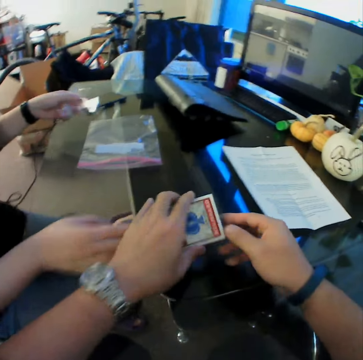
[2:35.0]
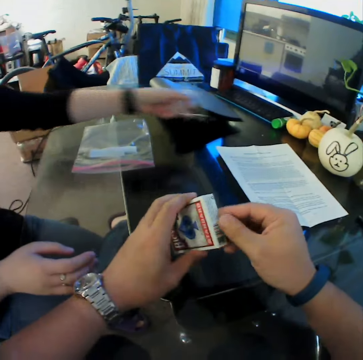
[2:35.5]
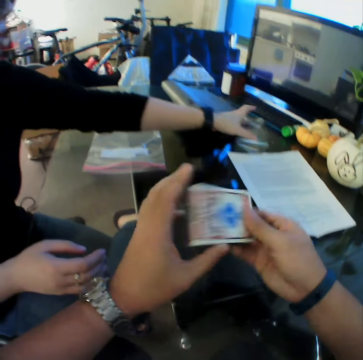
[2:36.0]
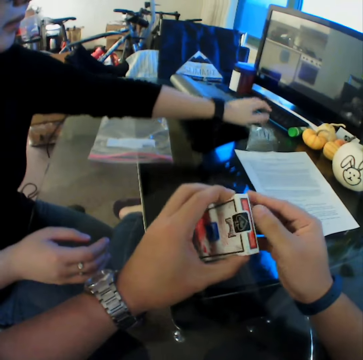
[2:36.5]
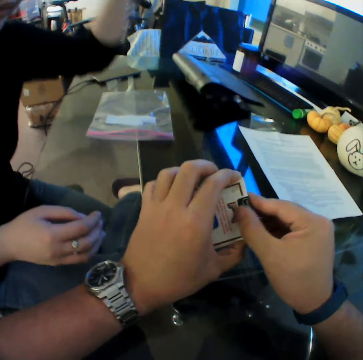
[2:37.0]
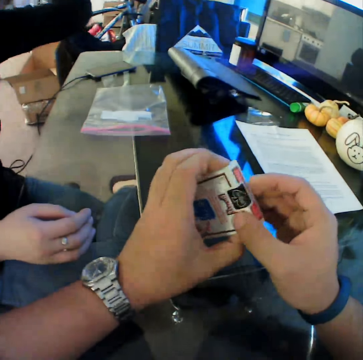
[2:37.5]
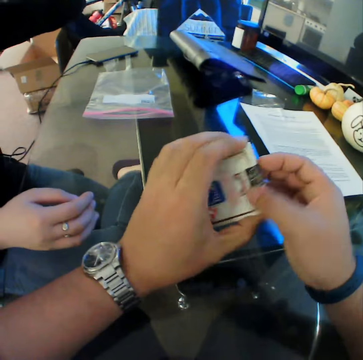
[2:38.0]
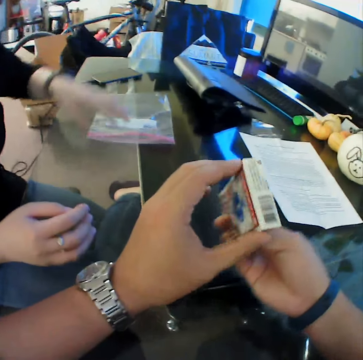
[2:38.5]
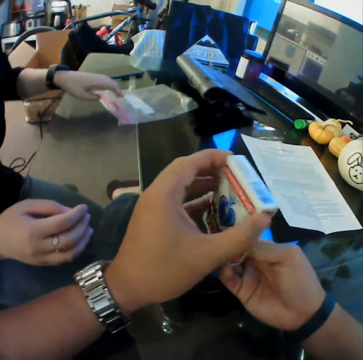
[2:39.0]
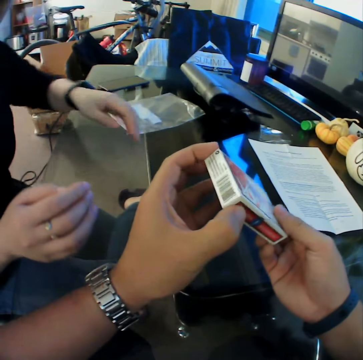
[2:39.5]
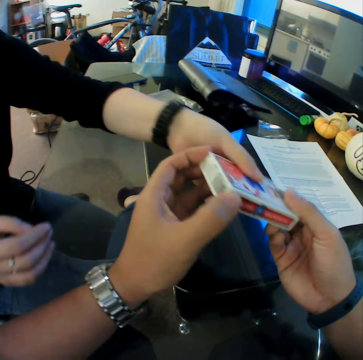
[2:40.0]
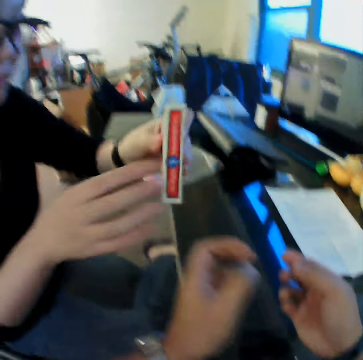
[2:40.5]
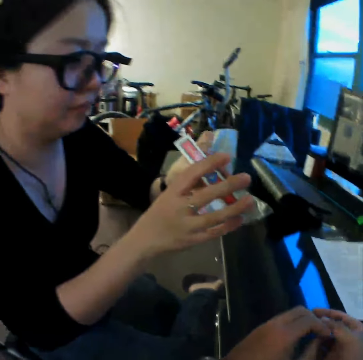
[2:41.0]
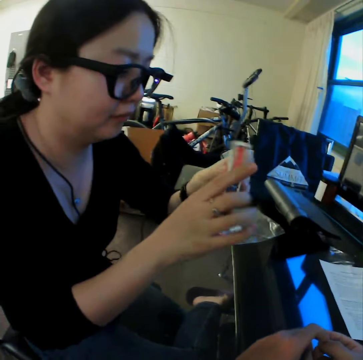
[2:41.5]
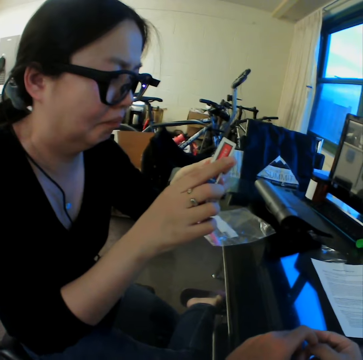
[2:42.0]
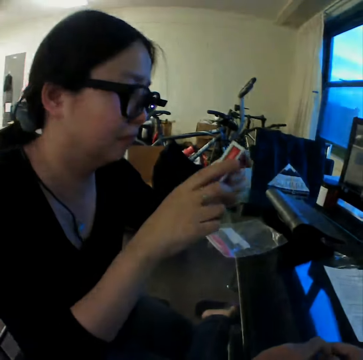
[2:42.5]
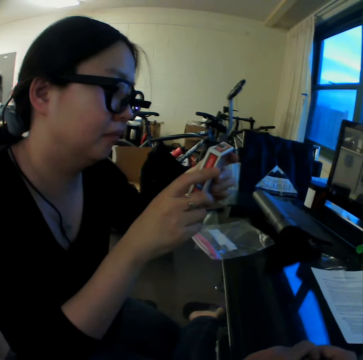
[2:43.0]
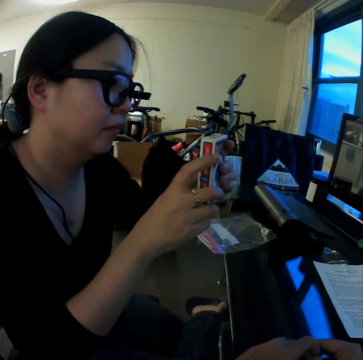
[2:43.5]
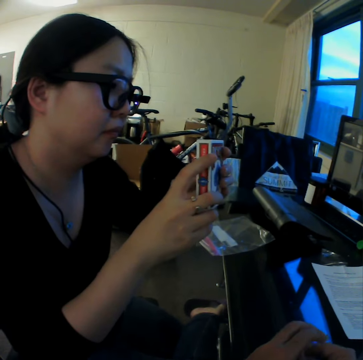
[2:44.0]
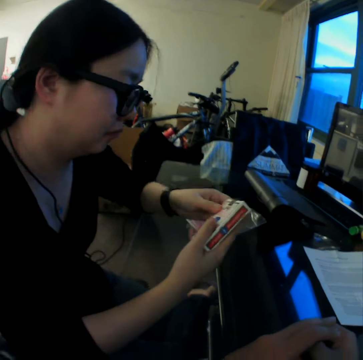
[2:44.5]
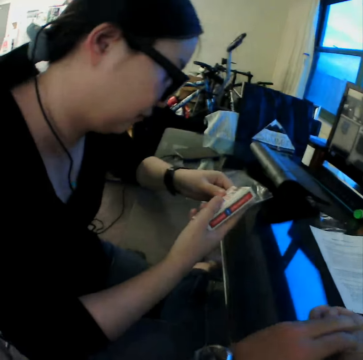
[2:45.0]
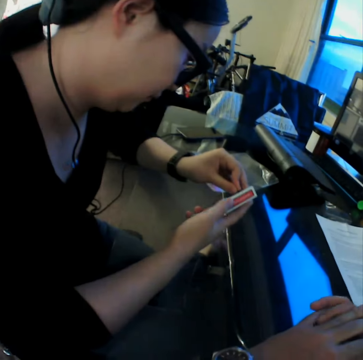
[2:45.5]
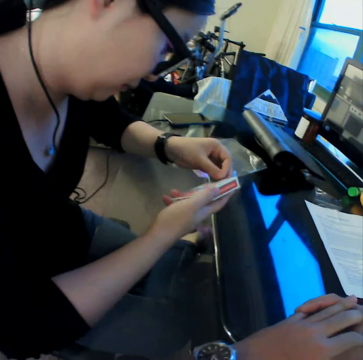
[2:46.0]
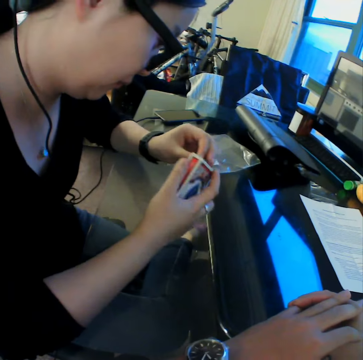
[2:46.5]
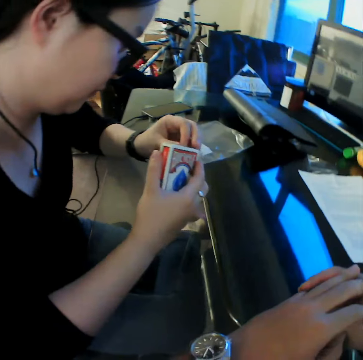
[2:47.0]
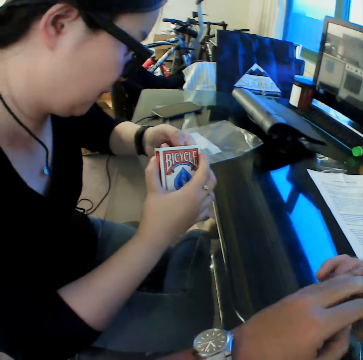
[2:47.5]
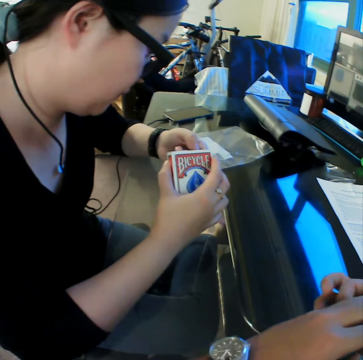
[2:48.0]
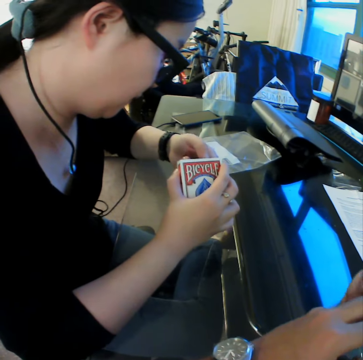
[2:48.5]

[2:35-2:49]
The camera wearer picks the card pack from the table with his left hand. He turns the card pack in his hands. The woman drops the nylon of the card pack on the table with her left hand. The camera wearer checks the card pack. He holds the card pack with his hands. The woman moves the packaging bag. The woman collects the card pack from the camera wearer with her left hand. She looks at the card pack in her hands.

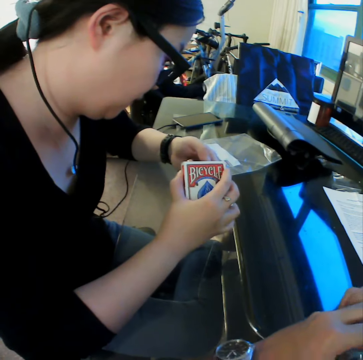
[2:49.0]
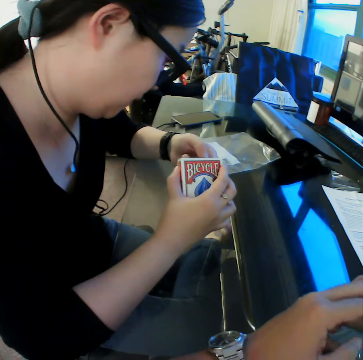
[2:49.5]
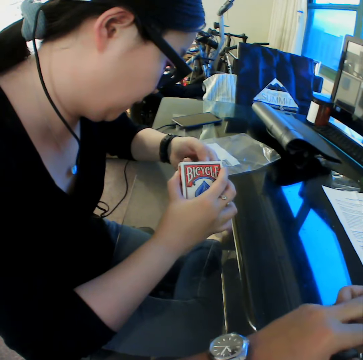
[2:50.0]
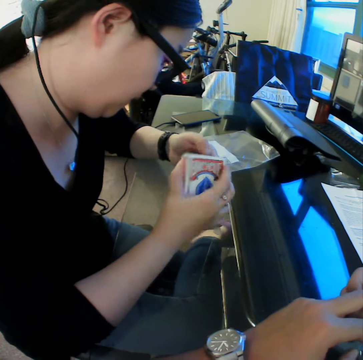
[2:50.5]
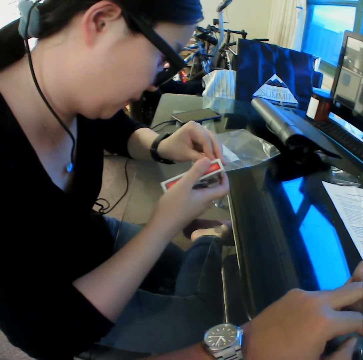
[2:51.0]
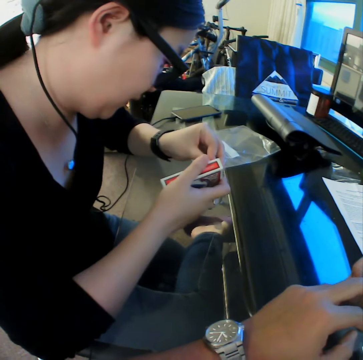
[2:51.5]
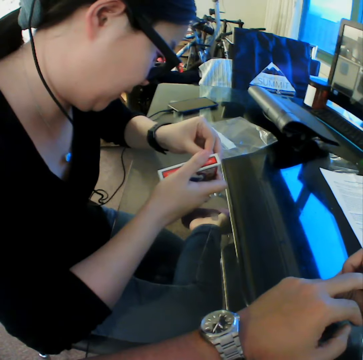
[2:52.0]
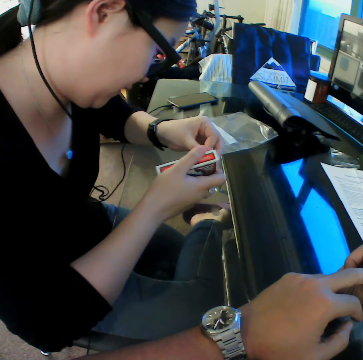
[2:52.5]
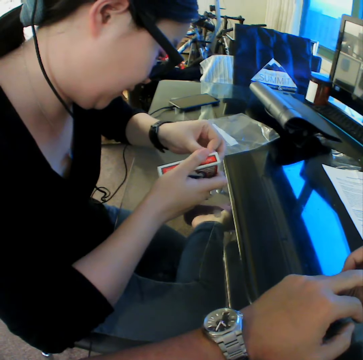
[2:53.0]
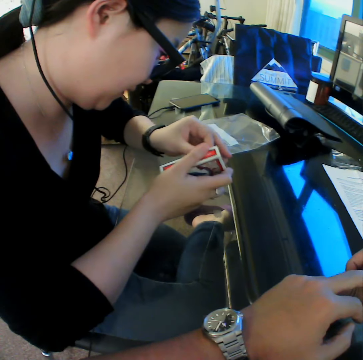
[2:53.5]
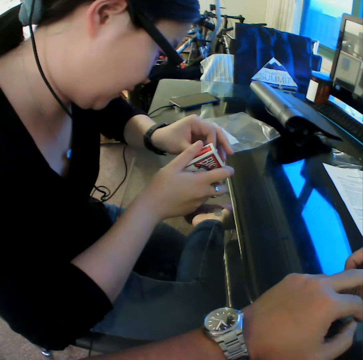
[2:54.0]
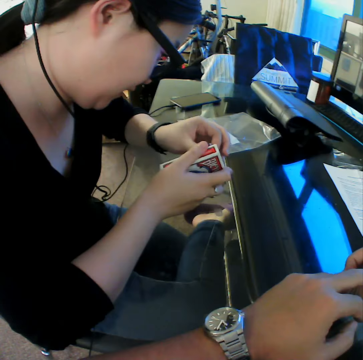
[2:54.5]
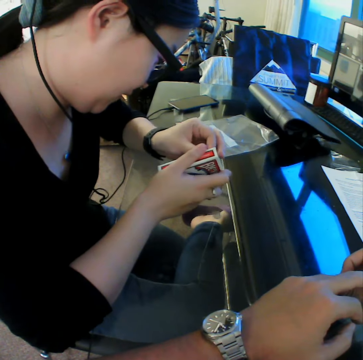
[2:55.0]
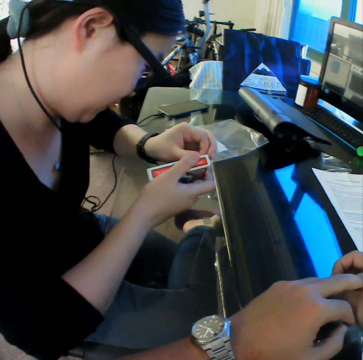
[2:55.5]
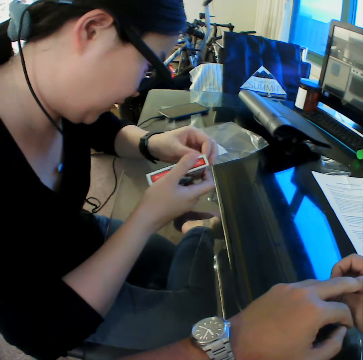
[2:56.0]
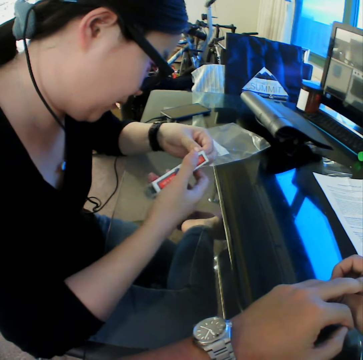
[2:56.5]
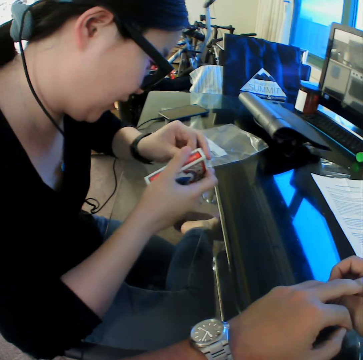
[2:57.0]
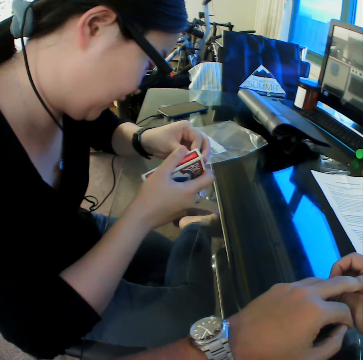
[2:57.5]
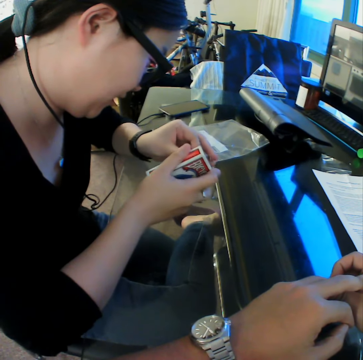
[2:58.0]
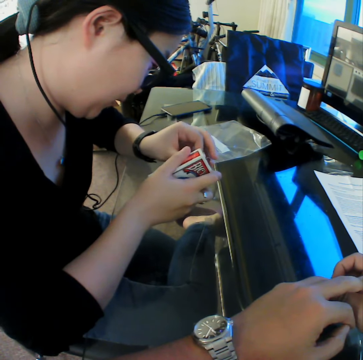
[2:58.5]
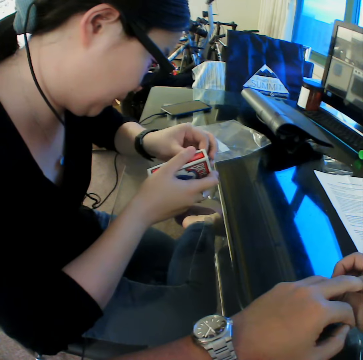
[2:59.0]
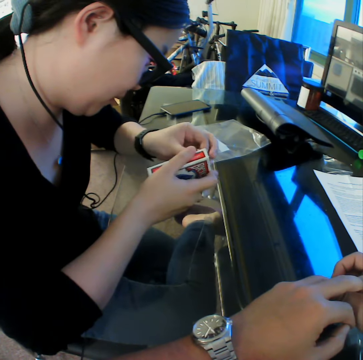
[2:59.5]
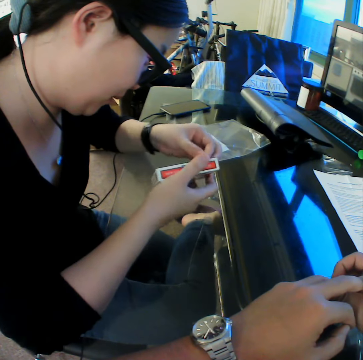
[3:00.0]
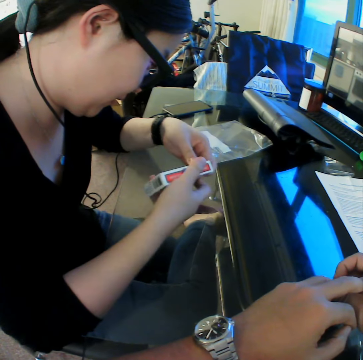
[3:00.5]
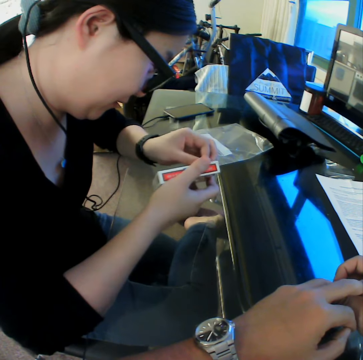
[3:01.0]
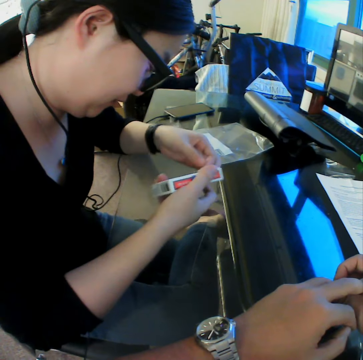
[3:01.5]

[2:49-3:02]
The woman opens the card pack with her left hand.

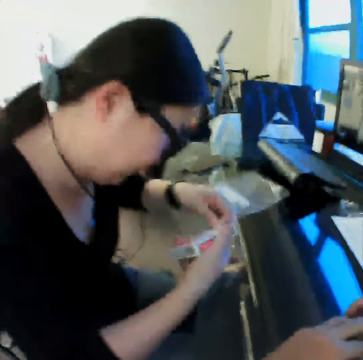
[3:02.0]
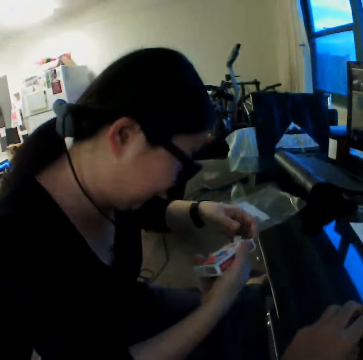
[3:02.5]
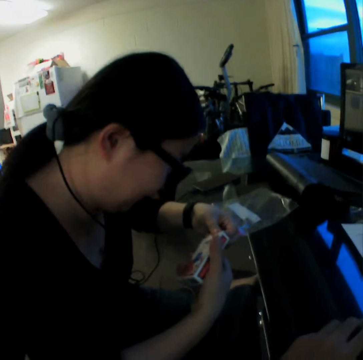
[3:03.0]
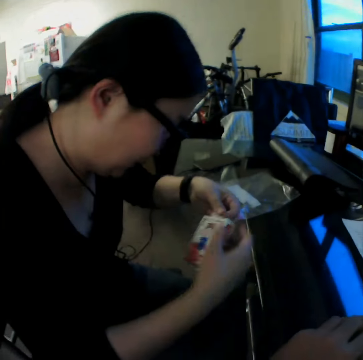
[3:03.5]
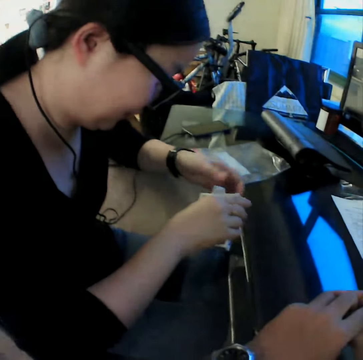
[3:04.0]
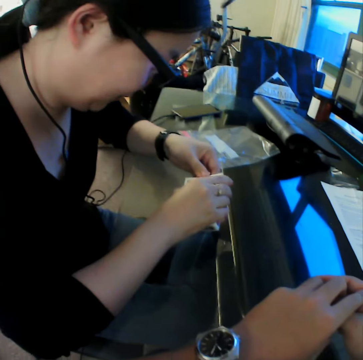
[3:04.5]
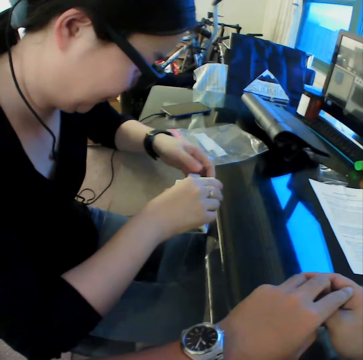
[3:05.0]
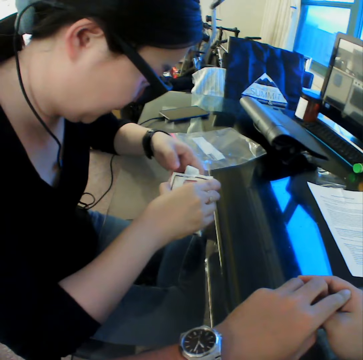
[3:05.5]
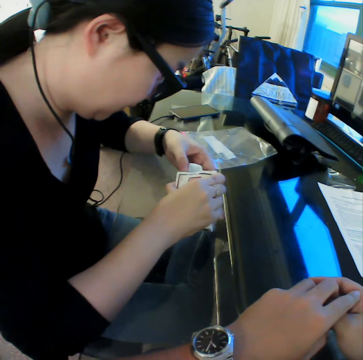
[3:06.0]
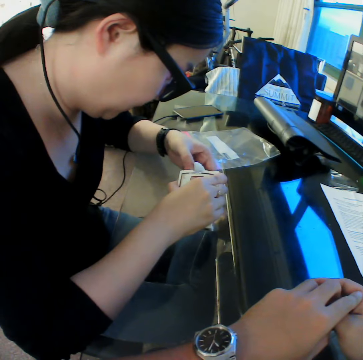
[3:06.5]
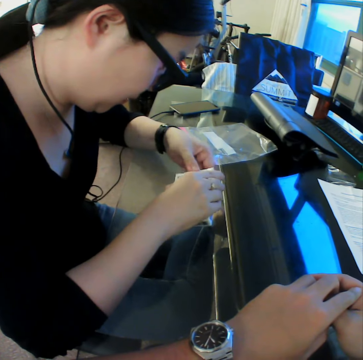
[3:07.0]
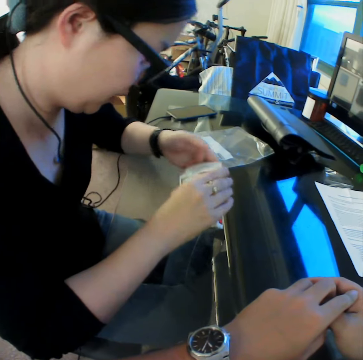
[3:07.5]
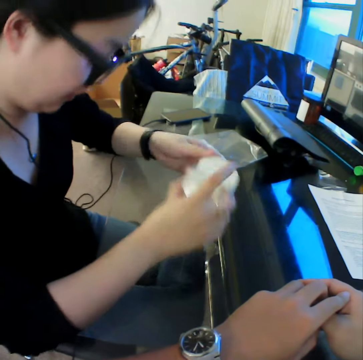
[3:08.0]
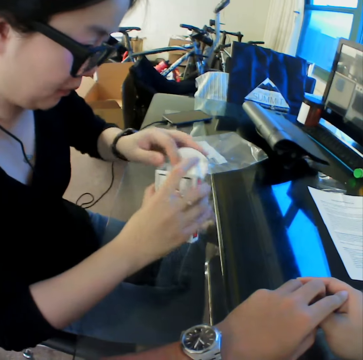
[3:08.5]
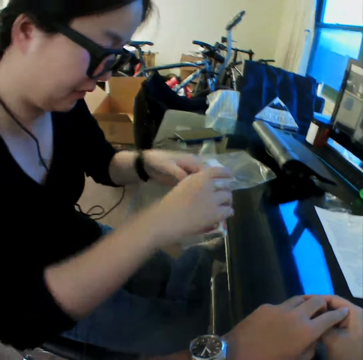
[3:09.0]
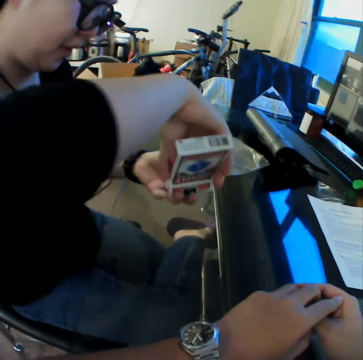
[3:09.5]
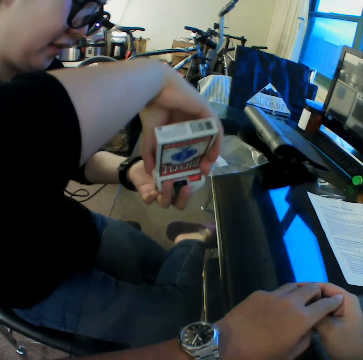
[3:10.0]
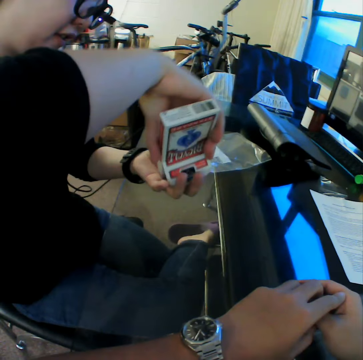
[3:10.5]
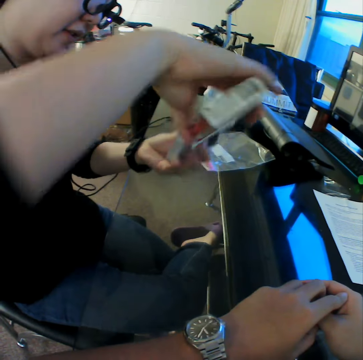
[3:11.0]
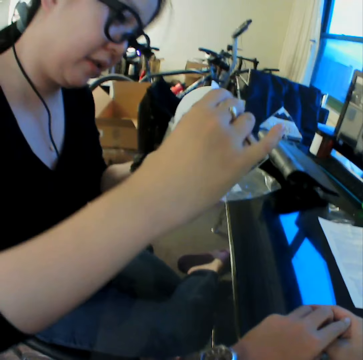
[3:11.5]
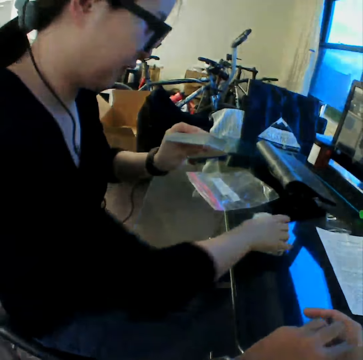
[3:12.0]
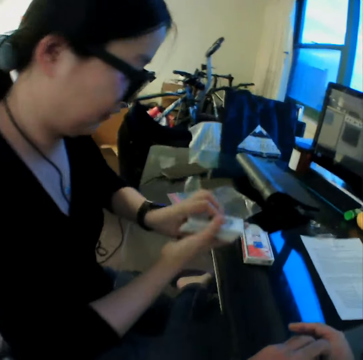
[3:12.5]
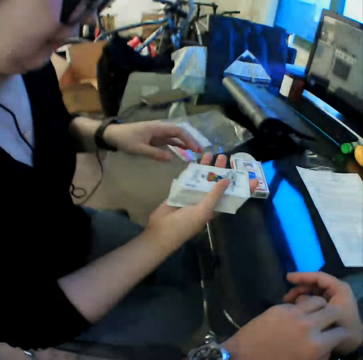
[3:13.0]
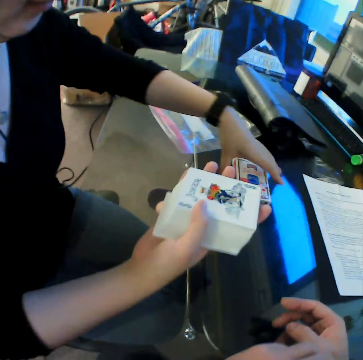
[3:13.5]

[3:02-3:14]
The woman brings out the cards from the card pack. She drops the card pack on the table with her right hand.
